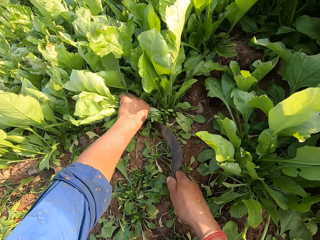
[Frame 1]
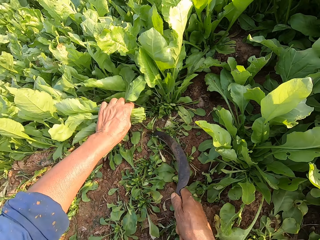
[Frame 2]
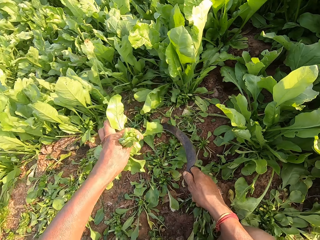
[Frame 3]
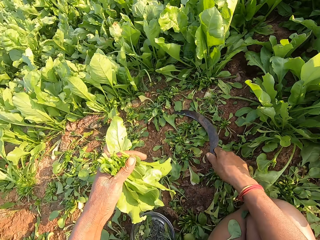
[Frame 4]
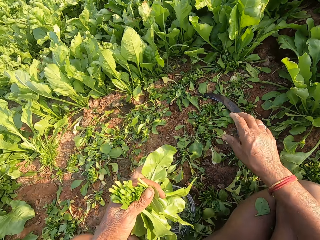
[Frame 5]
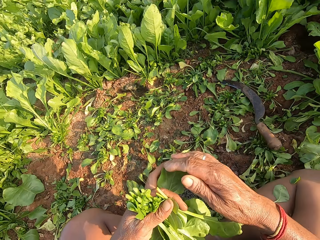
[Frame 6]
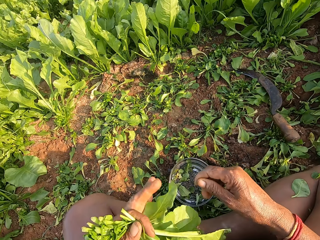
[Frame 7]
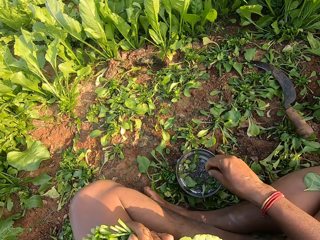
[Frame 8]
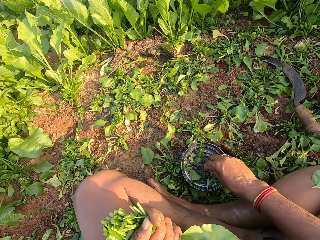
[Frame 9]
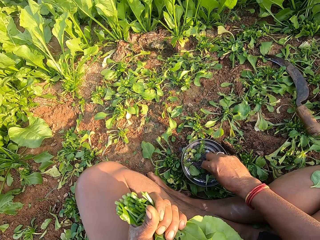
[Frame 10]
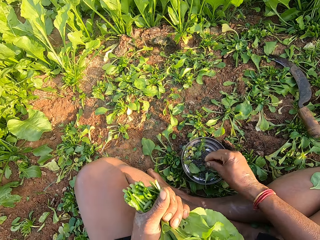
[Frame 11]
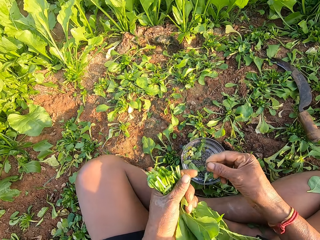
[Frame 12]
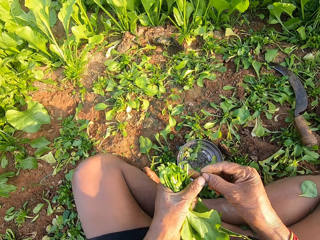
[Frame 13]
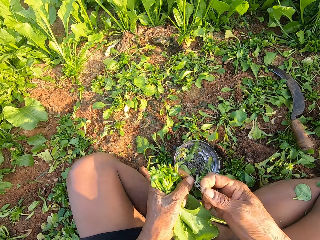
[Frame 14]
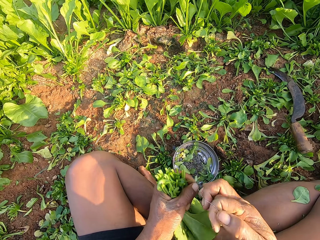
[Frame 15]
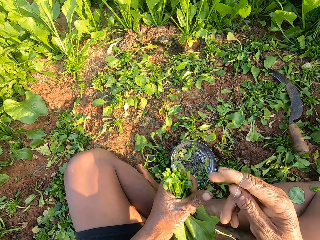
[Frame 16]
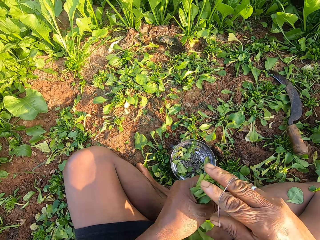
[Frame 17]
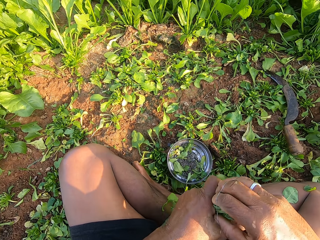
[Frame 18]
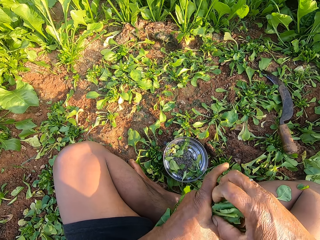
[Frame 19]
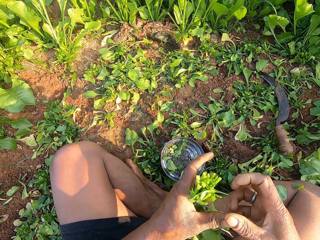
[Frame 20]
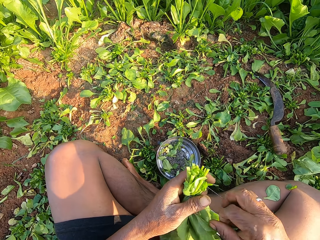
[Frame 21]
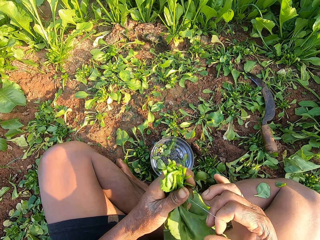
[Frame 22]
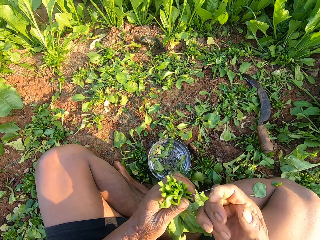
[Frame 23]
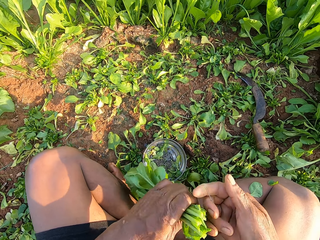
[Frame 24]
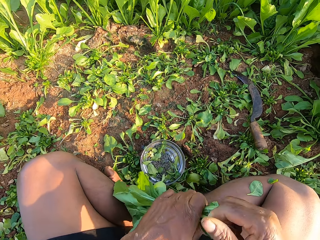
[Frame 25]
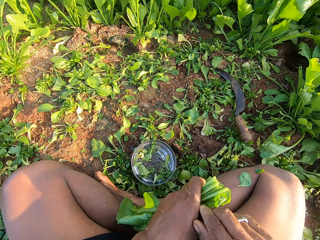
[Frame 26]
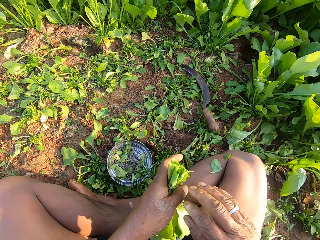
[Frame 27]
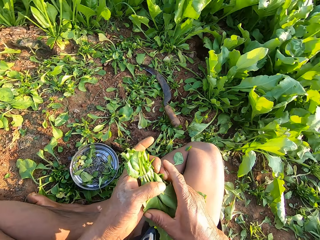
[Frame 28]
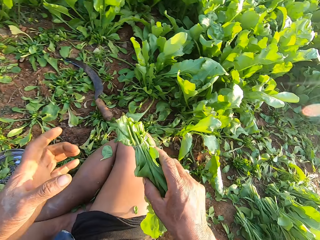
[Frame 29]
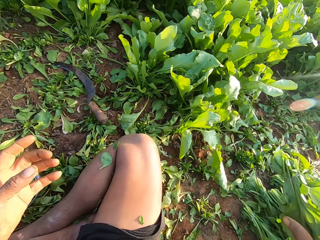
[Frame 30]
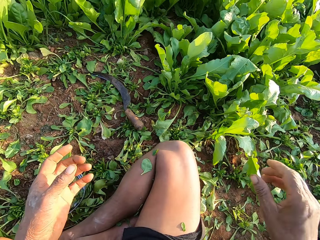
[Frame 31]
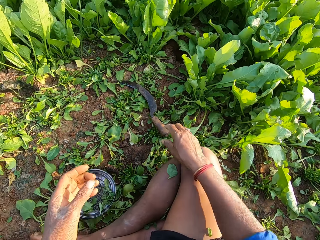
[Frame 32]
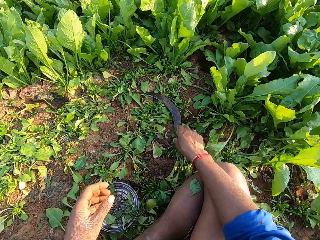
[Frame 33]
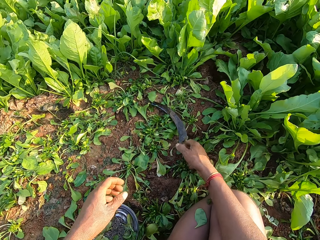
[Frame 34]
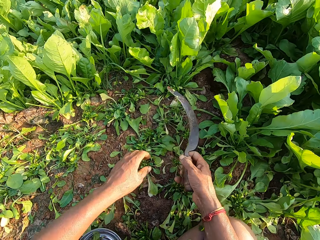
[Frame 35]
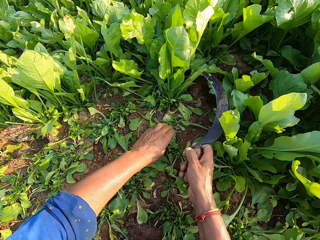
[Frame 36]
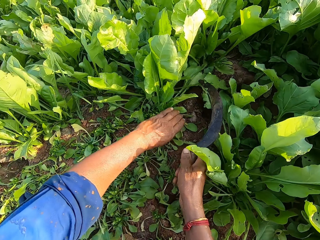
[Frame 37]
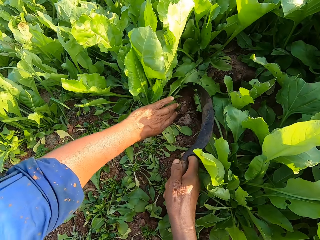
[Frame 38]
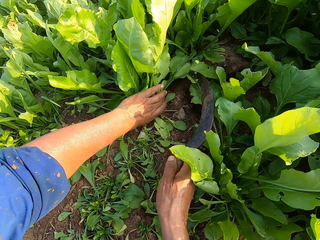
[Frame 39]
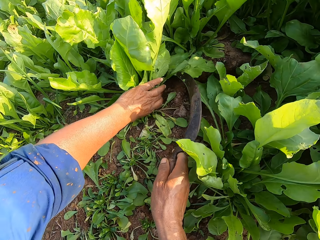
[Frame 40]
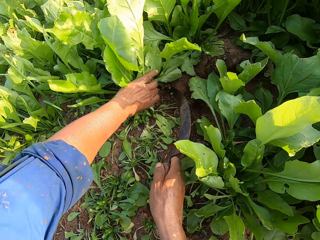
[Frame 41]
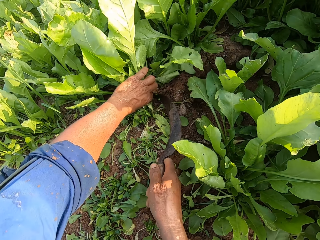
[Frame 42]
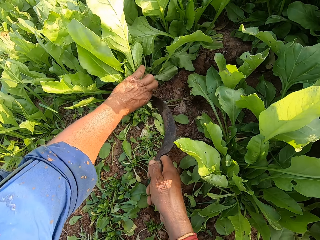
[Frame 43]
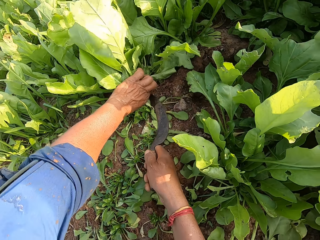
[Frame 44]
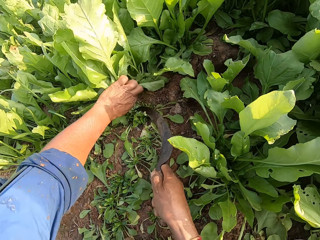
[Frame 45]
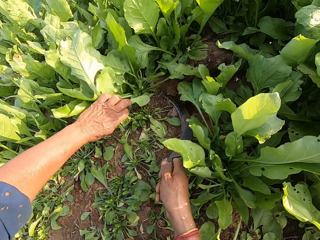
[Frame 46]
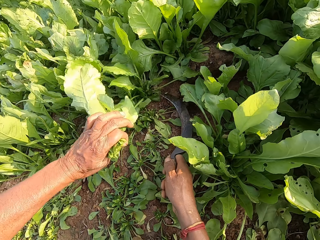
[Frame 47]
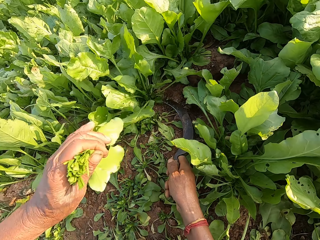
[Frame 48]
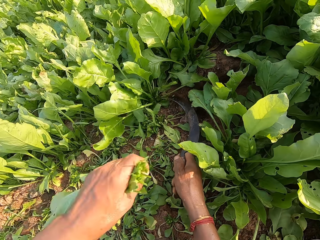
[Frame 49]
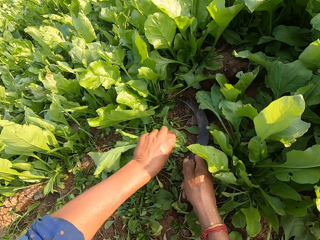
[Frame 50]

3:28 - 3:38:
The camera wearer cuts the spinach from the ground with the sickle in his right hand. He picks the spinach from the ground with his right hand. He drops the sickle on the ground with his right hand. He picks a rubber band from the bowl with his right hand. He binds the spinach in his left hand with the rubber band with both hands. He passes the spinach from his left hand to his right hand. He picks the sickle from the ground with his right hand. He holds the spinach on the ground with his left hand. He plucks the leaves. He cuts the spinach from the ground with the sickle in his right hand.

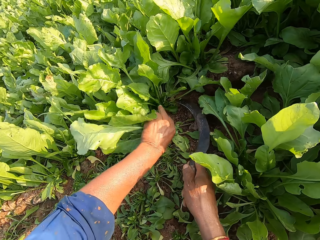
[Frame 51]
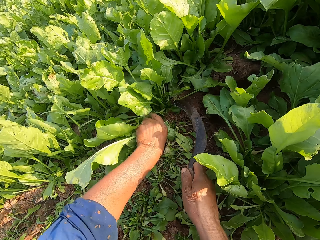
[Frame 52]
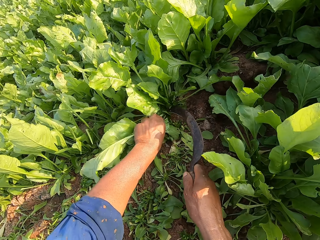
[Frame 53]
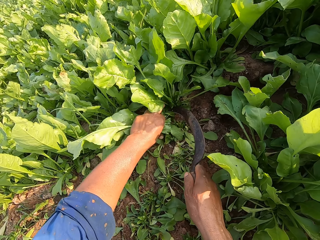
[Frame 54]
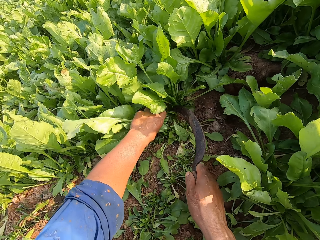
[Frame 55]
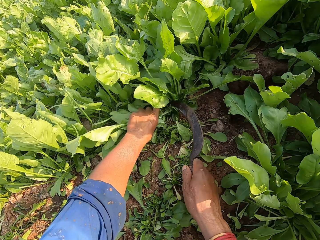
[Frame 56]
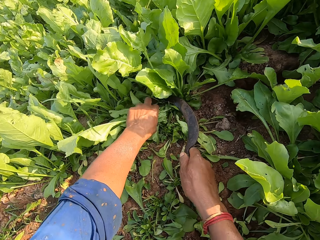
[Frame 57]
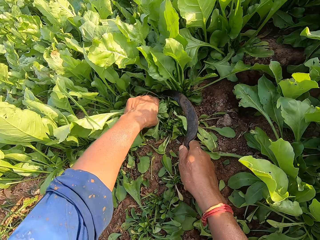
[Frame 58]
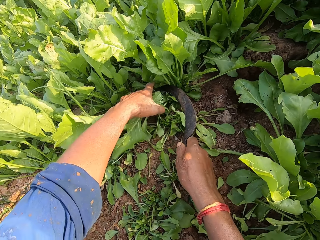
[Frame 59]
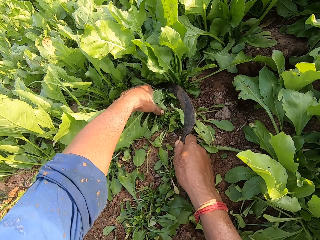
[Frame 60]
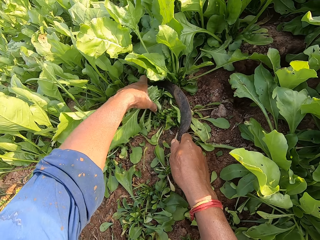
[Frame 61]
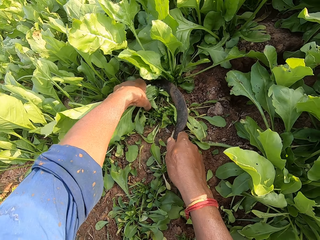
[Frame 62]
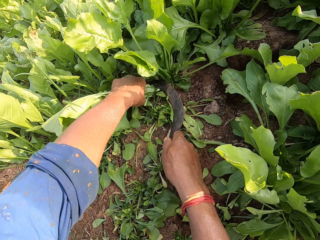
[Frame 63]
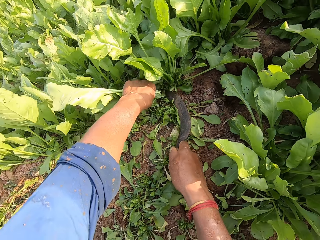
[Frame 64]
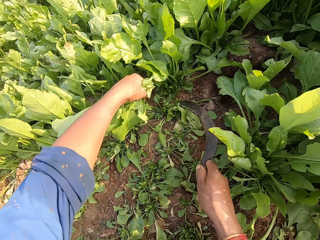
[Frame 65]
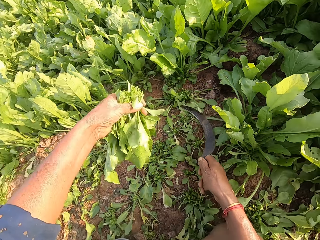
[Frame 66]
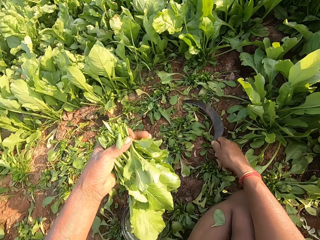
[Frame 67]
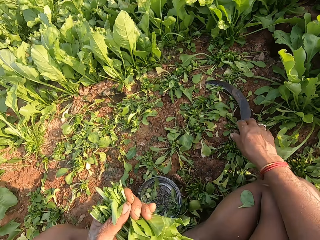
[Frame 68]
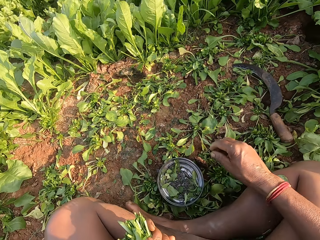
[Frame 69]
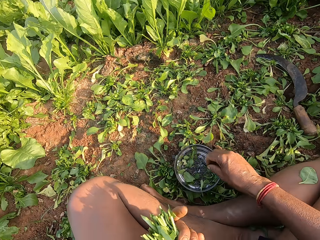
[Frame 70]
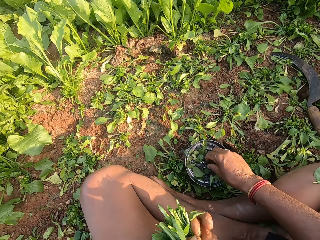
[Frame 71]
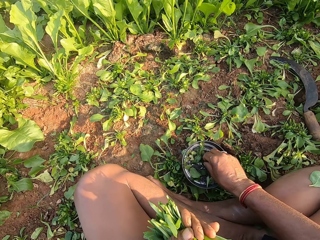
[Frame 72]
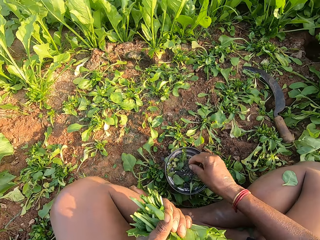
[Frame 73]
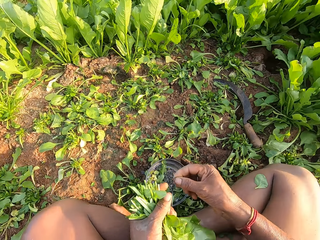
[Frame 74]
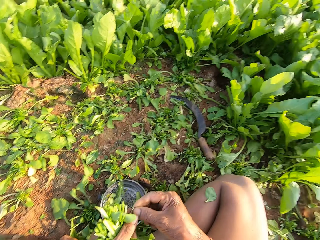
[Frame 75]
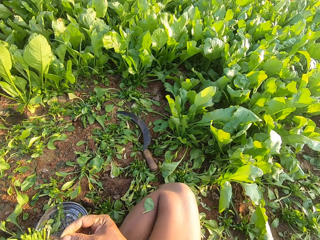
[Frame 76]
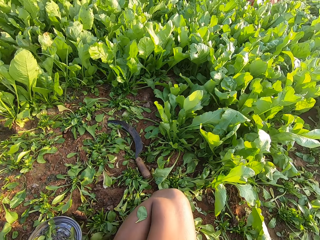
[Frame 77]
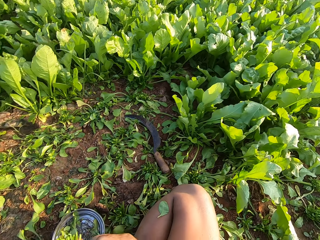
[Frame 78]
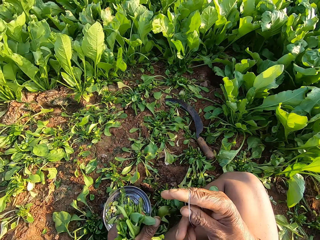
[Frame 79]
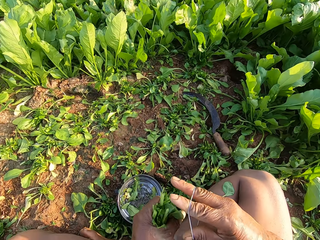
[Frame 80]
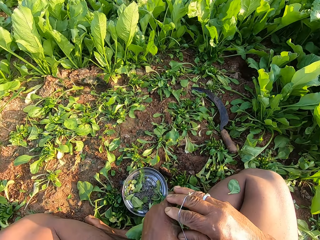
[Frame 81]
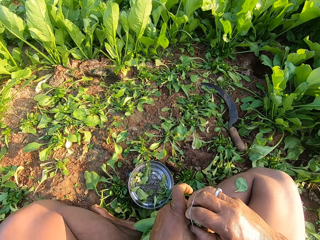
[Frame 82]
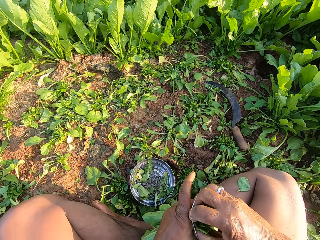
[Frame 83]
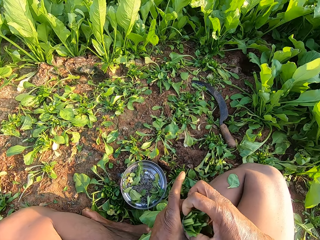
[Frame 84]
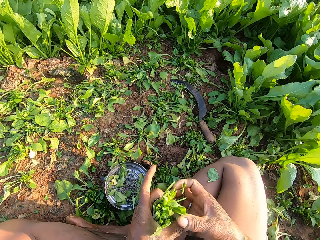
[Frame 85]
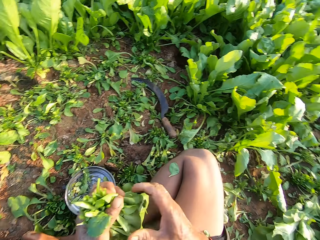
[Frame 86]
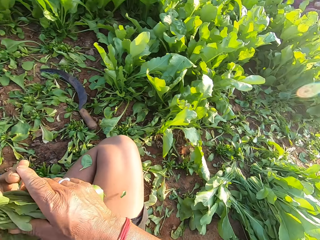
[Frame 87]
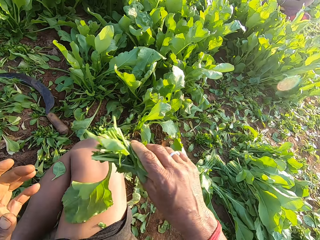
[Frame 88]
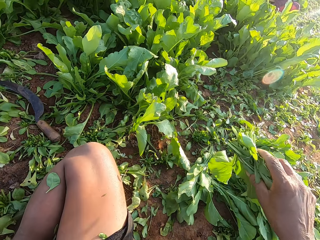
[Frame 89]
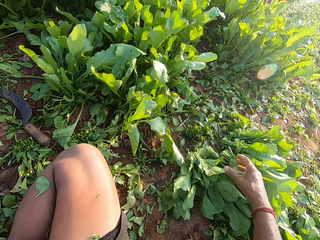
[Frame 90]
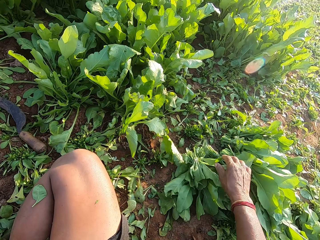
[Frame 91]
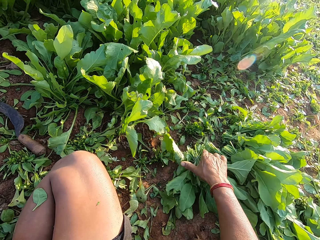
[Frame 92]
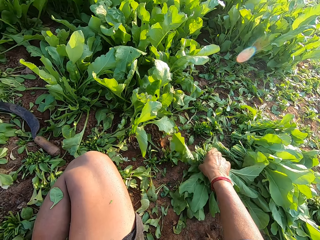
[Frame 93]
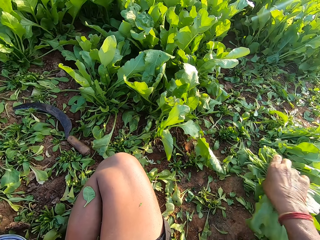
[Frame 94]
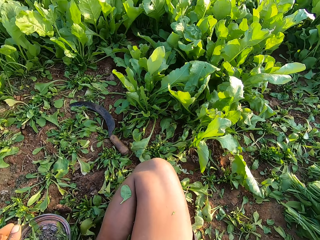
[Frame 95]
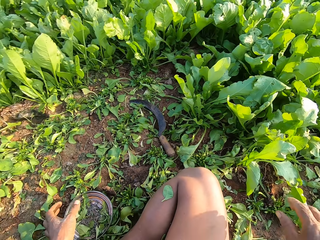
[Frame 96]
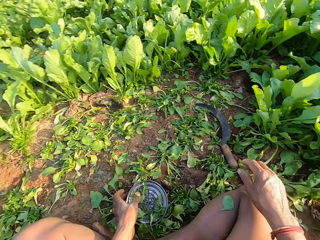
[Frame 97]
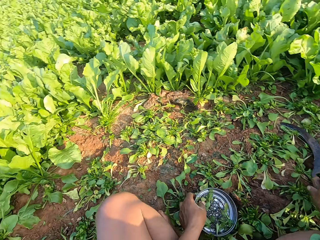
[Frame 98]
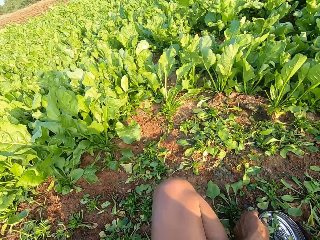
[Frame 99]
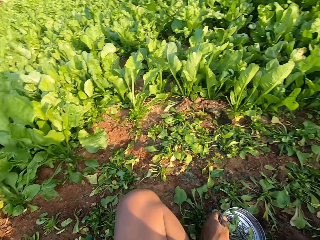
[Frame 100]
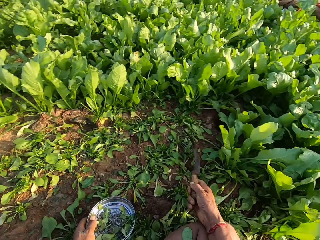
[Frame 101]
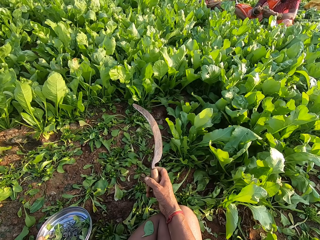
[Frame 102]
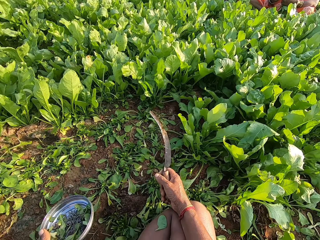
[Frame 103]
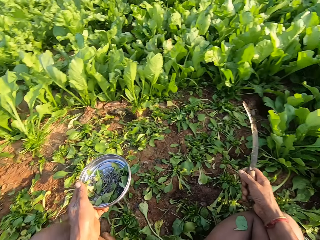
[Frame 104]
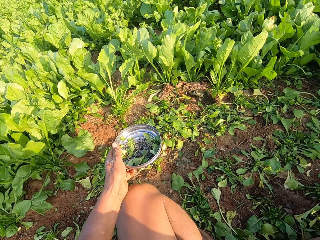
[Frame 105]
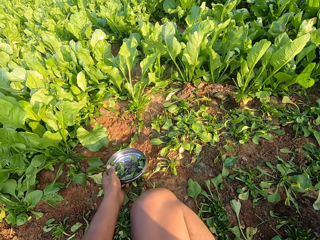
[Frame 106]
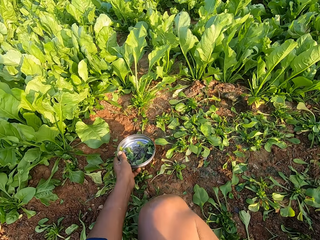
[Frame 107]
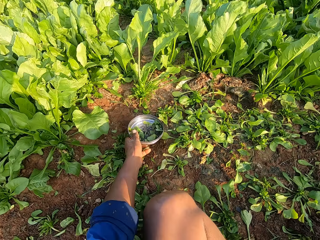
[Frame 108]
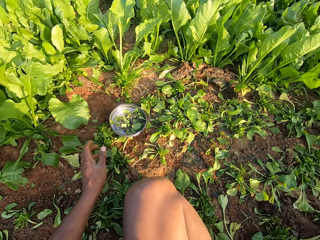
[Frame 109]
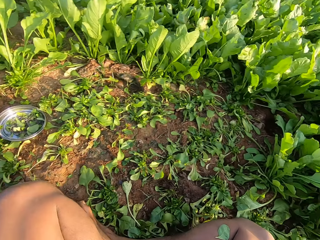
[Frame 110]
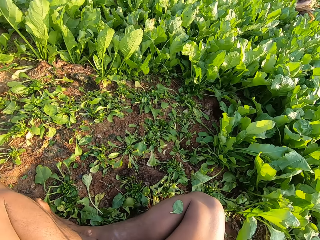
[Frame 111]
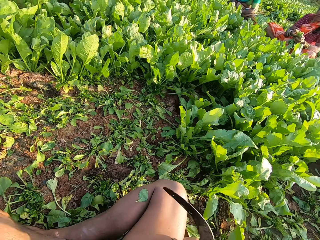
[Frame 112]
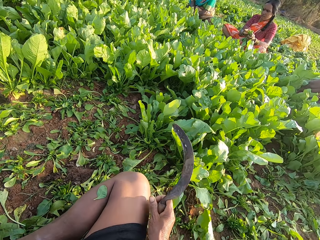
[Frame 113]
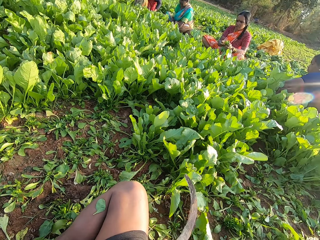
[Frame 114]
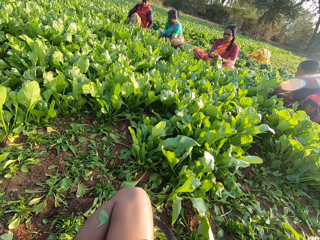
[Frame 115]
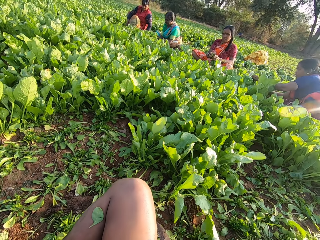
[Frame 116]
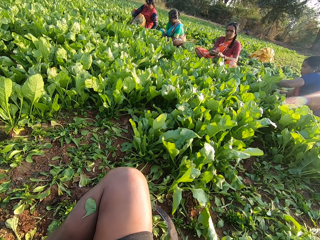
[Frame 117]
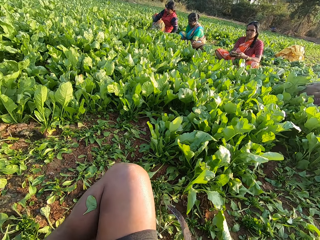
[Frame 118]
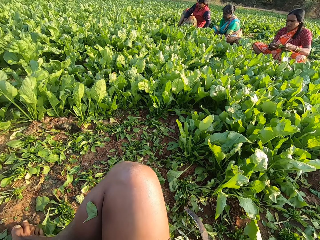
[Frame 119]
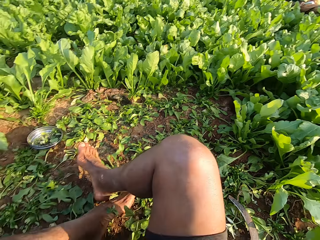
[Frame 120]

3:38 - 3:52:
The camera wearer holds the spinach on the ground with his left hand. He cuts the spinach from the ground with the sickle in his right hand. He picks the spinach from the ground with his right hand. He drops the sickle on the ground with his right hand. He picks a rubber band from the bowl with his right hand. He binds the spinach in his left hand with the rubber band with both hands. He passes the spinach from his left hand to his right hand. He drops the spinach on the ground with his right hand. He picks the sickle from the ground with his right hand. He picks the bowl from the ground with his left hand. He looks around. He drops the bowl on the ground with his left hand. He moves the plate aside.
